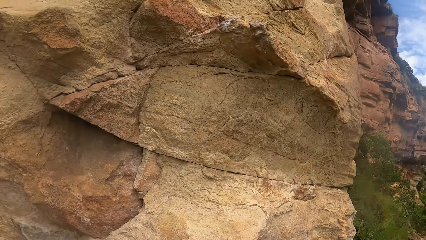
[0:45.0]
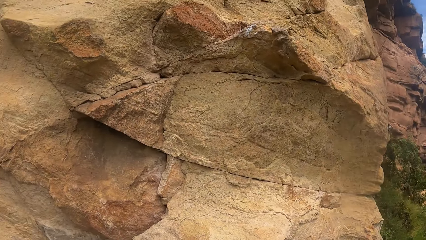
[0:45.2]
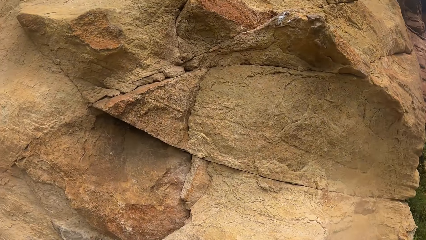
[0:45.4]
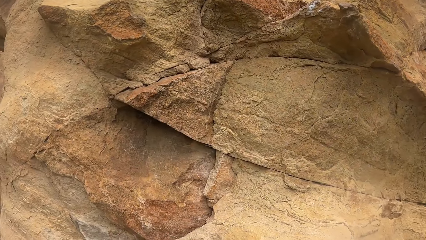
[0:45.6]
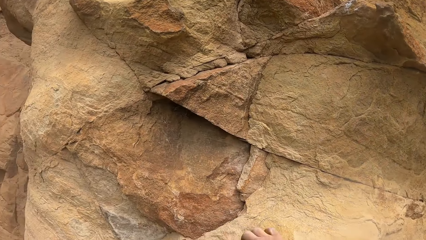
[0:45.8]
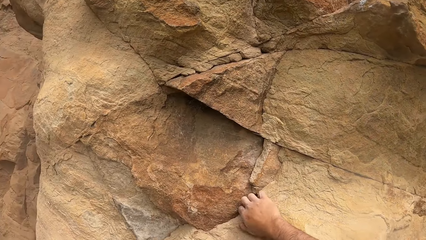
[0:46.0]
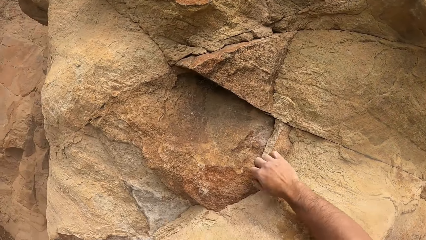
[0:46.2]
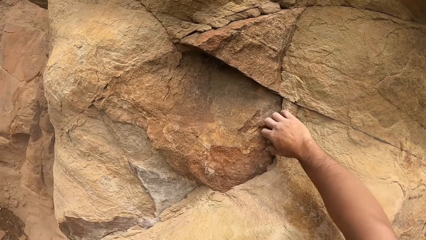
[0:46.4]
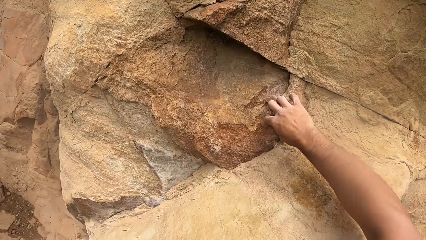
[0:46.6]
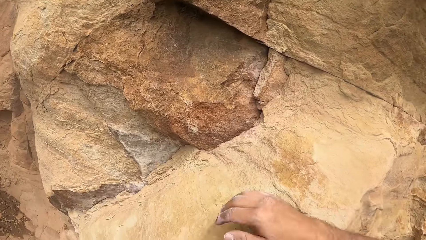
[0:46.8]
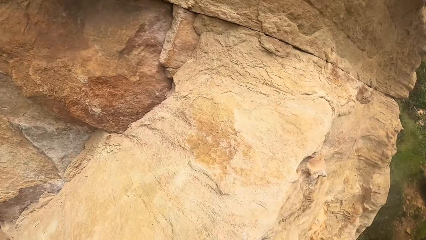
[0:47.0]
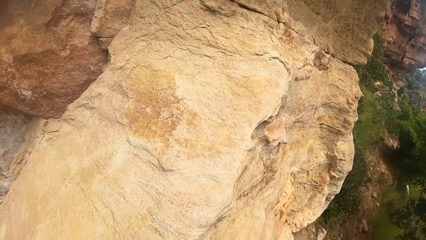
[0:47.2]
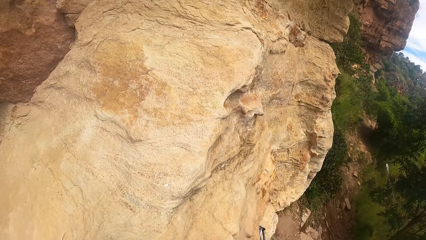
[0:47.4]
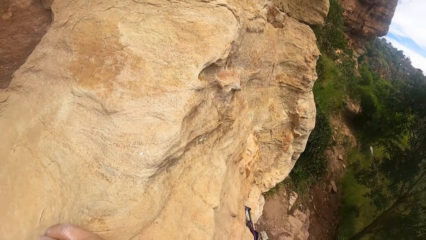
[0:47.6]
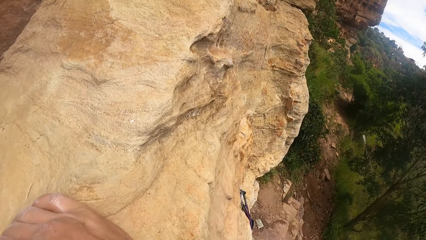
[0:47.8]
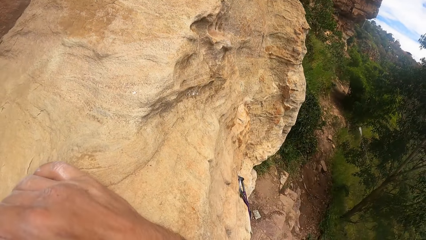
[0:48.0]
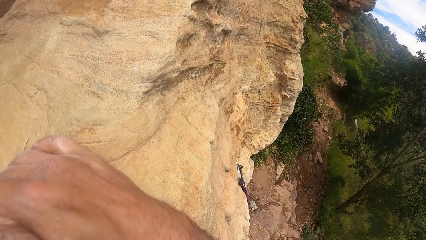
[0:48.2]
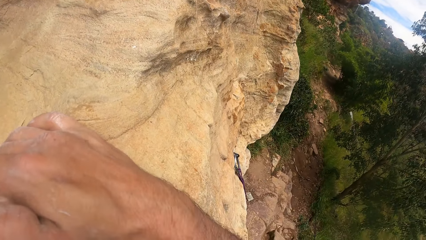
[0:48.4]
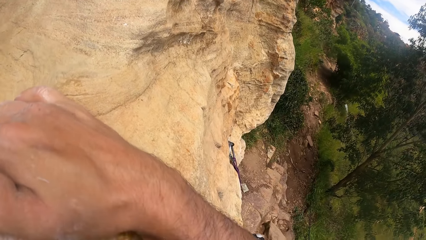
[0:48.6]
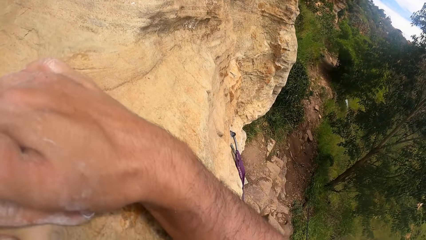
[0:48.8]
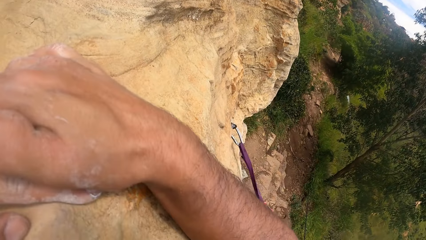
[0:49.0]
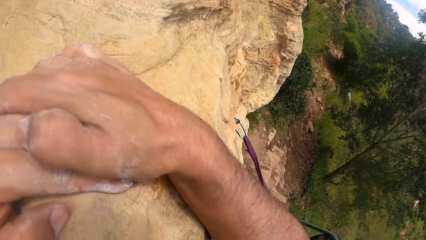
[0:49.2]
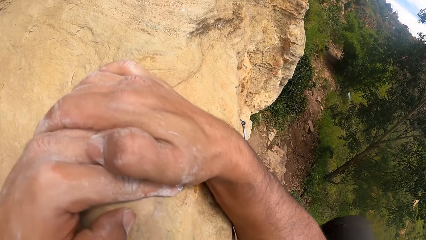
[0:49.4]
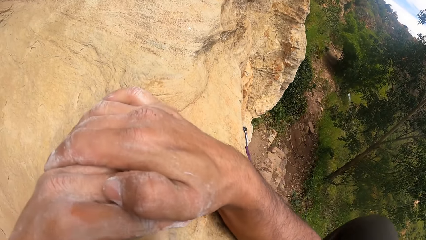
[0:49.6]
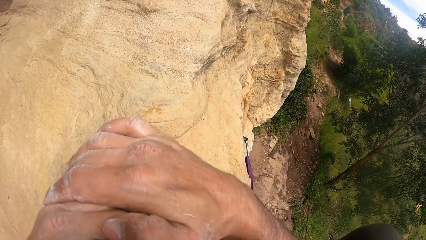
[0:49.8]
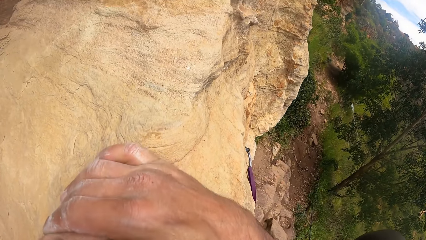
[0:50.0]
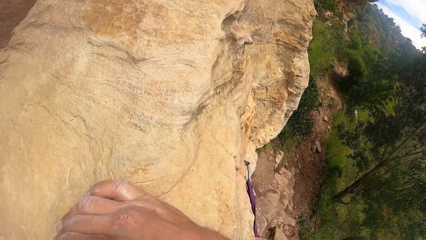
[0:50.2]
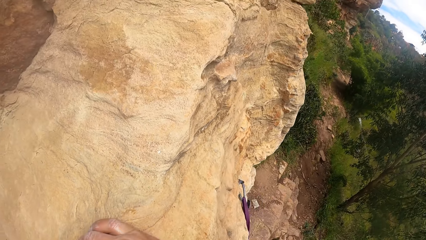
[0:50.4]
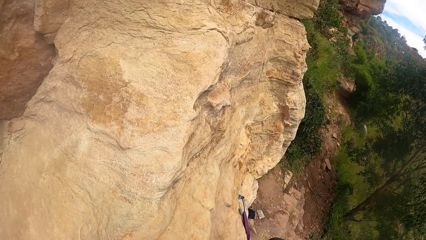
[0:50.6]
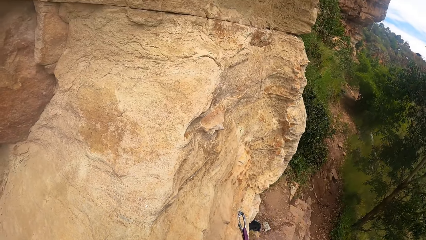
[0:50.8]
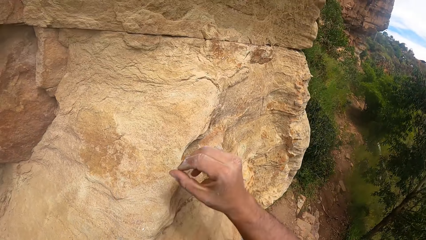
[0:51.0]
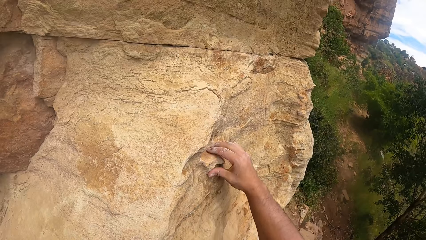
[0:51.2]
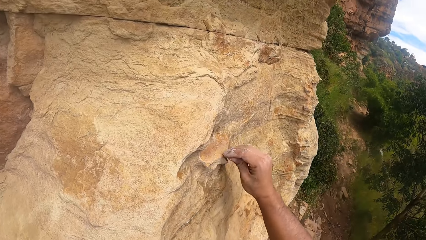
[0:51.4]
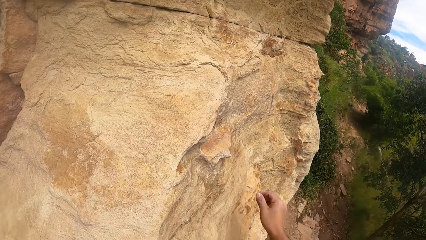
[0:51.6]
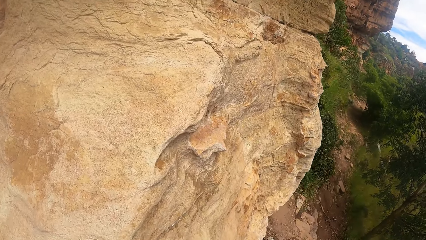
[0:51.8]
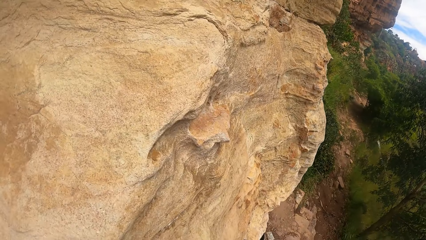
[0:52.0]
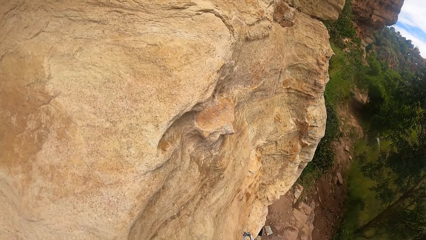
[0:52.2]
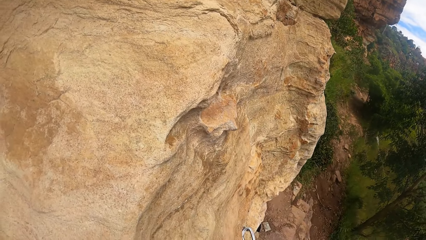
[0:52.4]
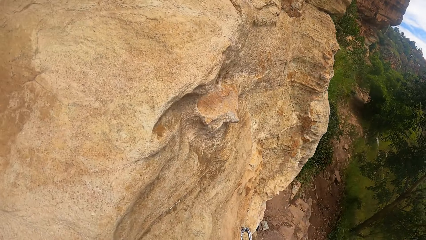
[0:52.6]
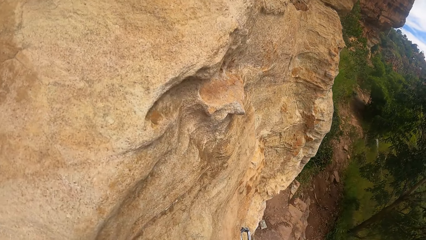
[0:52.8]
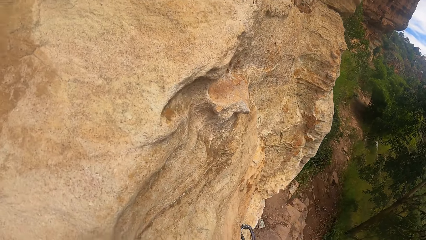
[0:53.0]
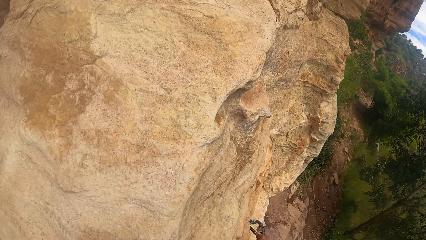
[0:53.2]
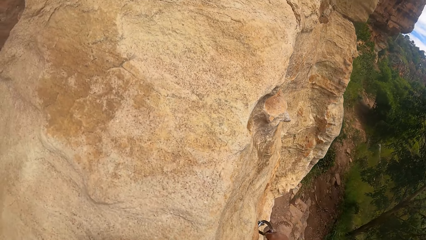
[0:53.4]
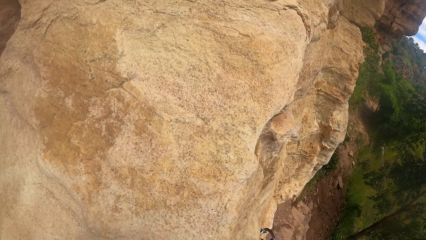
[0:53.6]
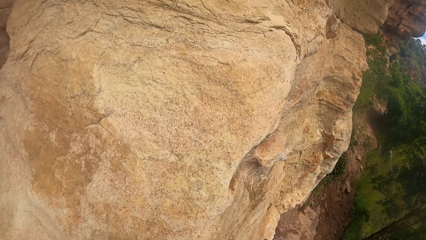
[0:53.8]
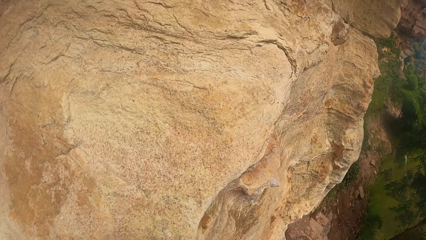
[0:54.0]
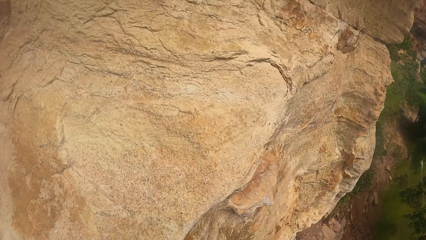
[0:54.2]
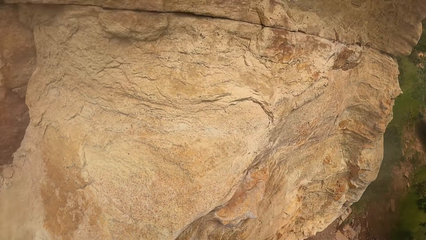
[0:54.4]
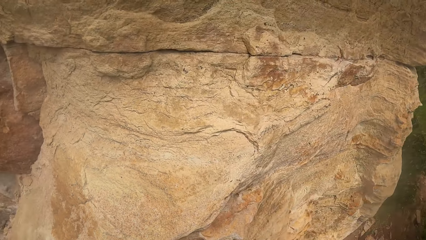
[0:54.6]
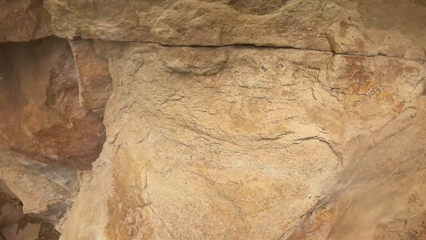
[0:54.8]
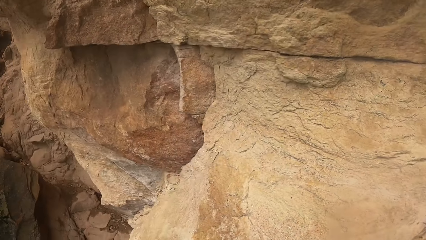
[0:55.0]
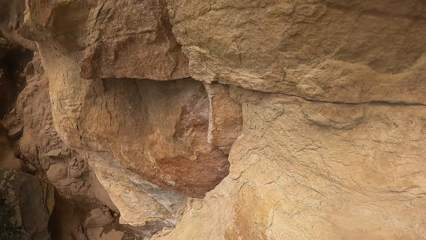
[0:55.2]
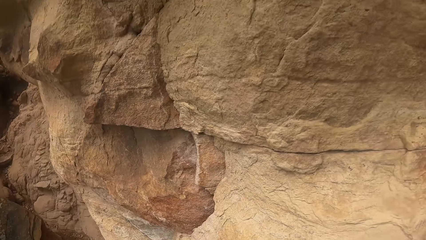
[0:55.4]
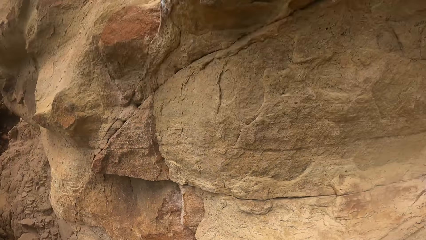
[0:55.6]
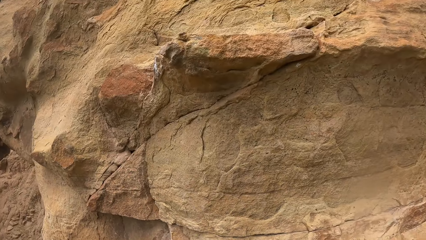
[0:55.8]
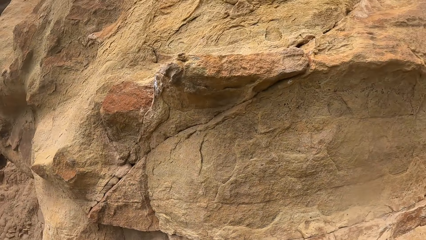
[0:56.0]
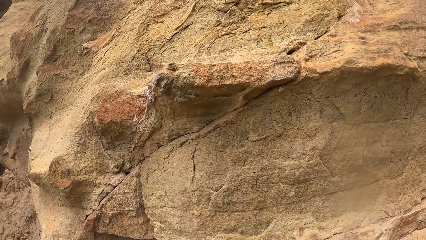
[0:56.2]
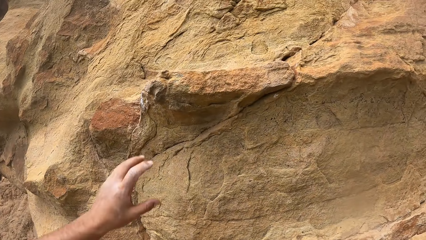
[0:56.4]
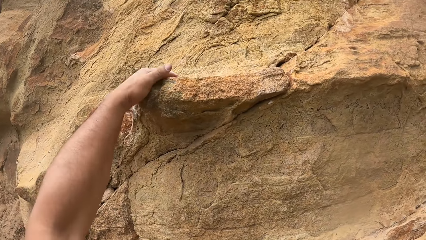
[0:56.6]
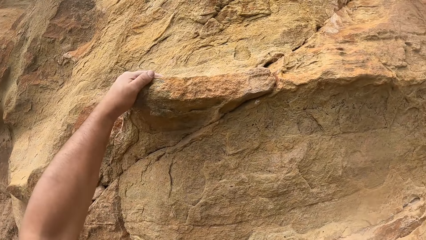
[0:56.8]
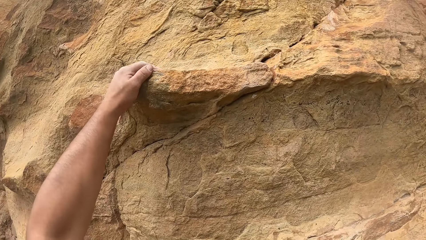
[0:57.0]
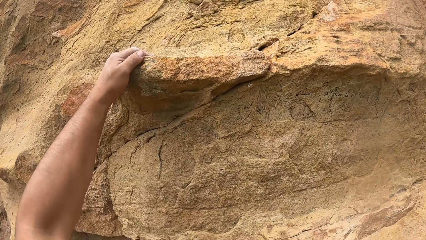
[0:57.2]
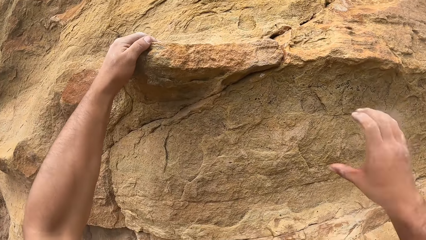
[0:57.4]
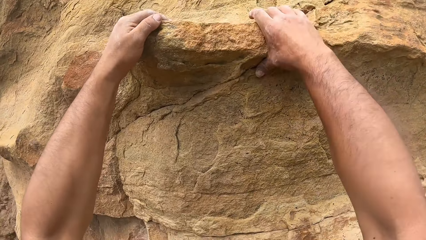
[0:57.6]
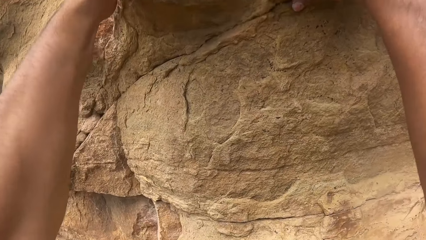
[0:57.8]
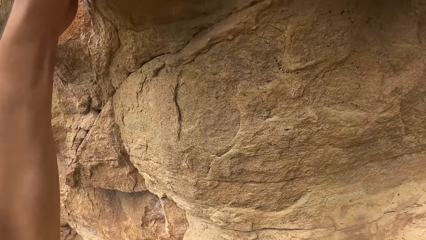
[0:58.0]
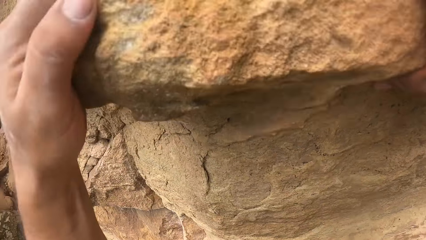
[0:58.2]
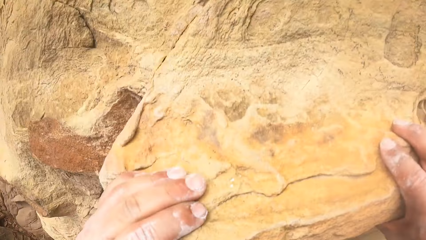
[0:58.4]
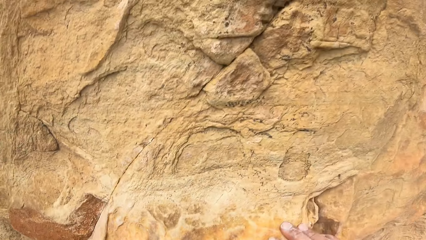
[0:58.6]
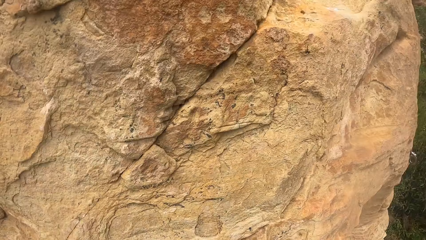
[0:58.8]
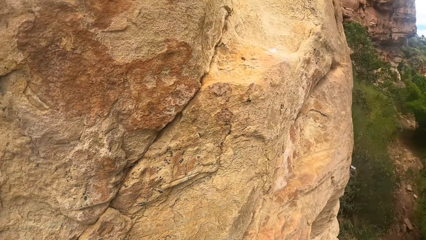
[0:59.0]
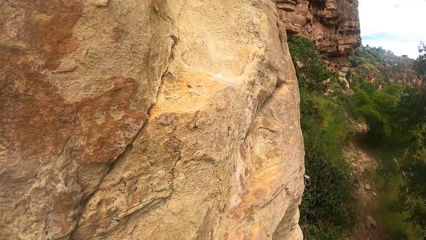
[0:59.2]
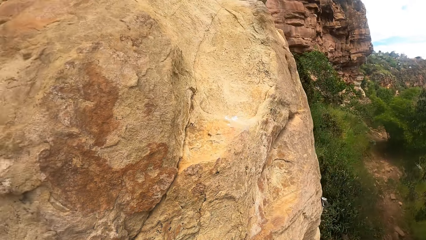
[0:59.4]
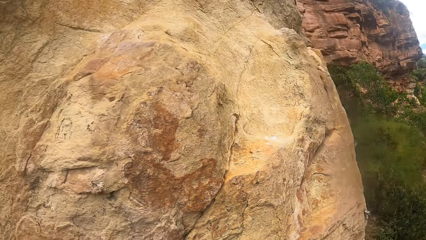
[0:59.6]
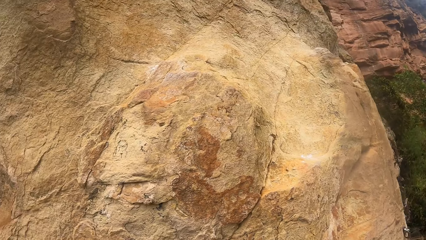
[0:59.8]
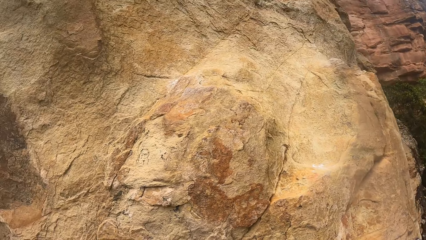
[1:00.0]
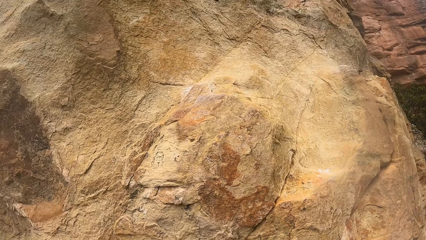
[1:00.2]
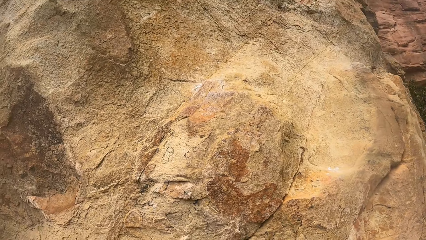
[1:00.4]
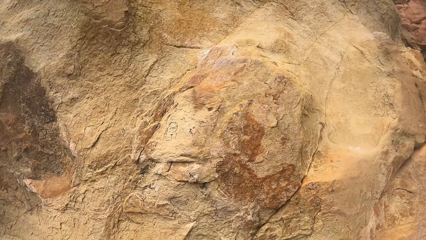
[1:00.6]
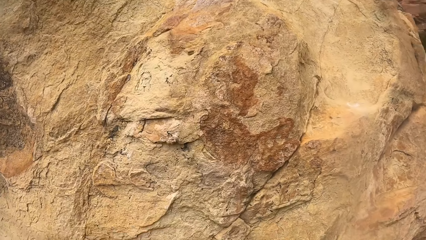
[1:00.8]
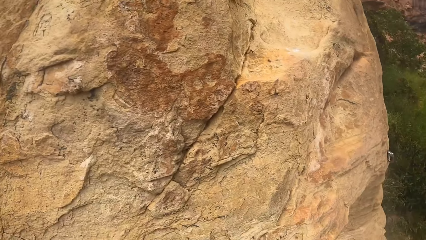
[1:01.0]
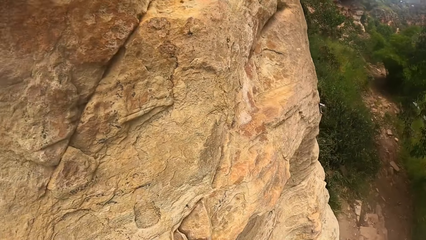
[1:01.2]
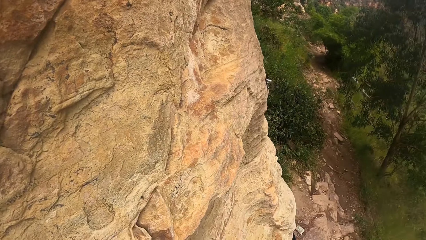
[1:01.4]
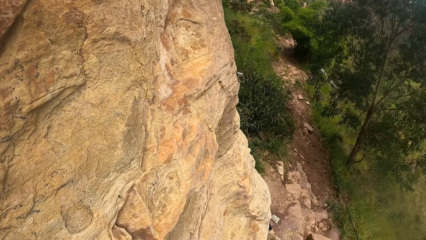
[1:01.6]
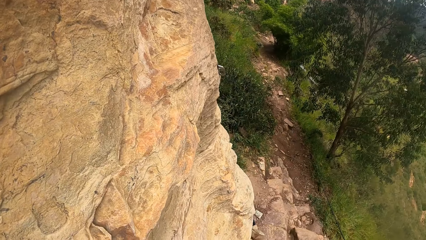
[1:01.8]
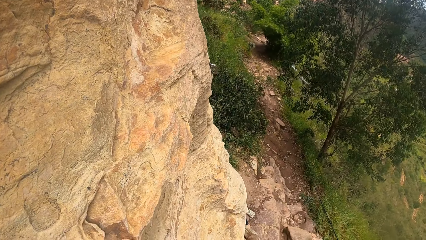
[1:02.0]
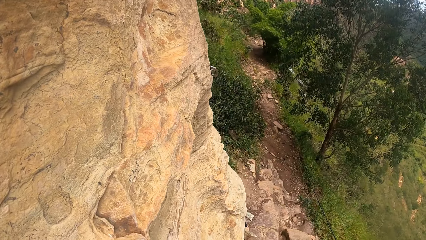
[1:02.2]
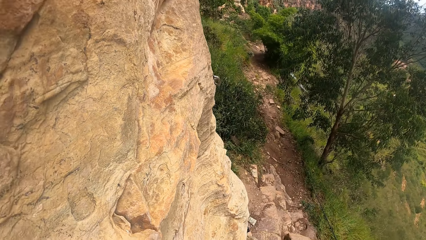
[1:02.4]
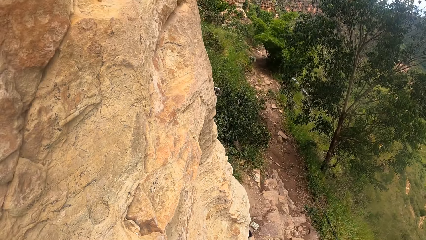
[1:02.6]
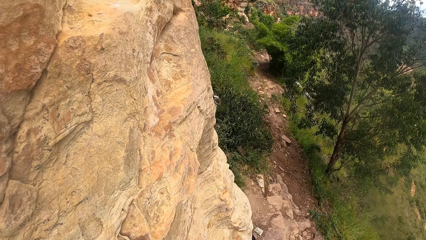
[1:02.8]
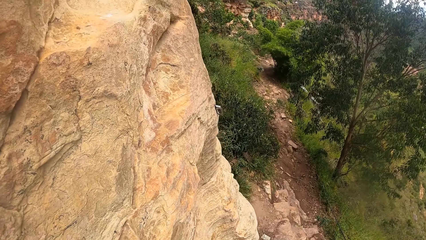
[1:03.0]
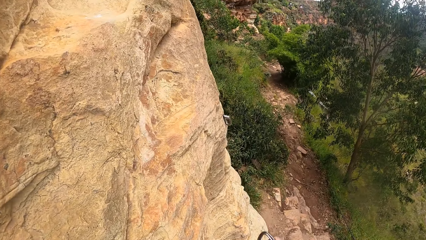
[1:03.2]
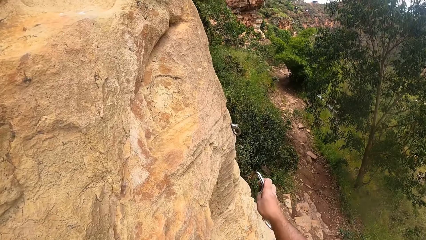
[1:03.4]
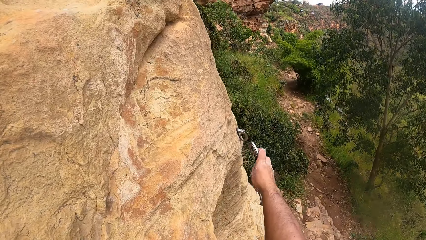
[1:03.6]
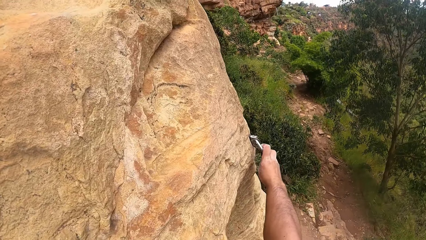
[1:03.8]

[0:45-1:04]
The camera wearer touches a mountain wall. They look down around a rock. They touch the rock. They look down around the rock. They look up the rock. They grasp the rock with the left hand. They grasp the rock with both hands. They look around. They look up the rock. They look down around the rock.
